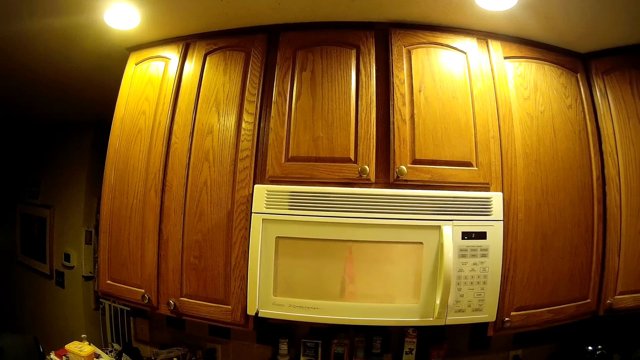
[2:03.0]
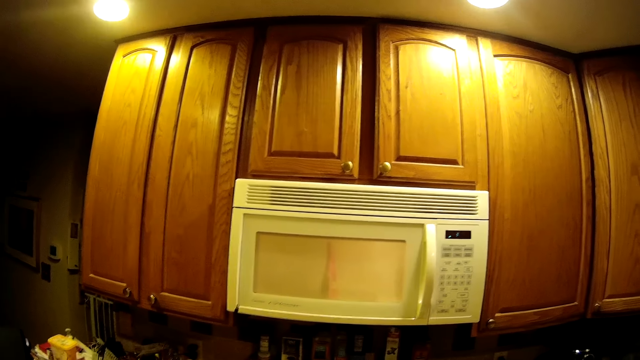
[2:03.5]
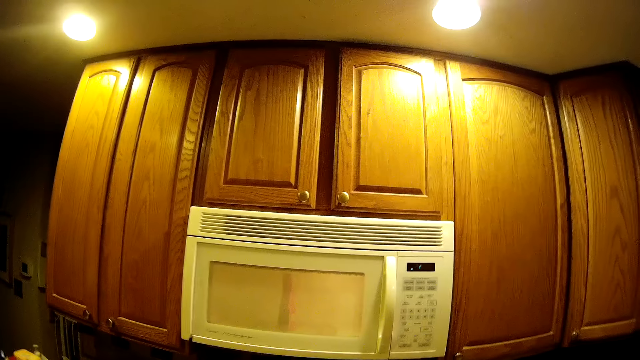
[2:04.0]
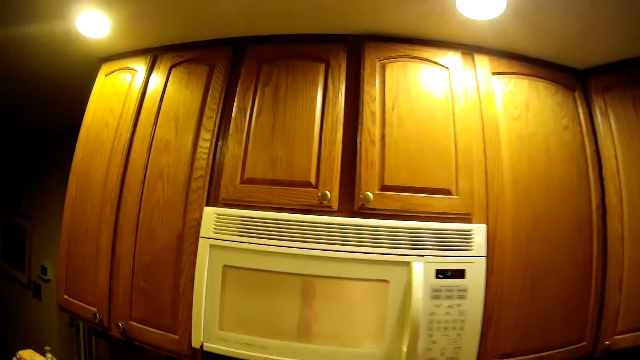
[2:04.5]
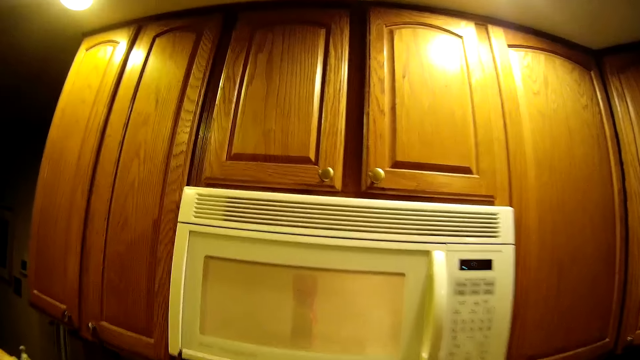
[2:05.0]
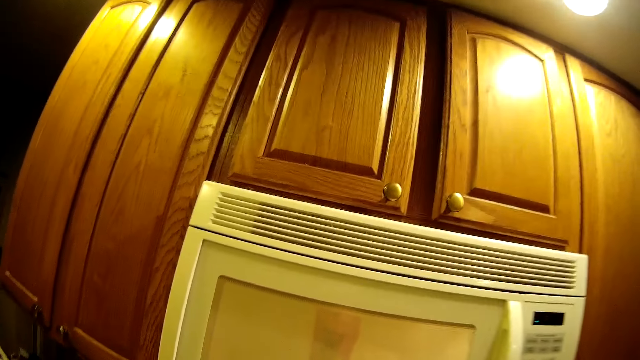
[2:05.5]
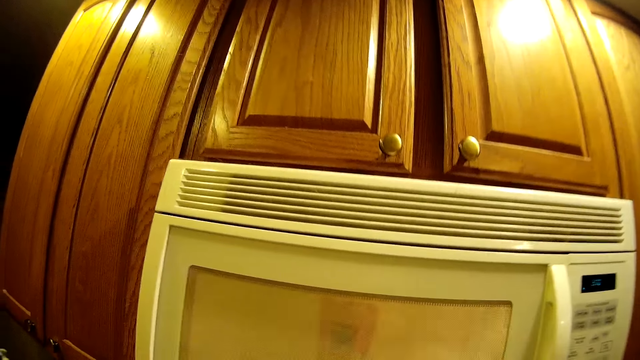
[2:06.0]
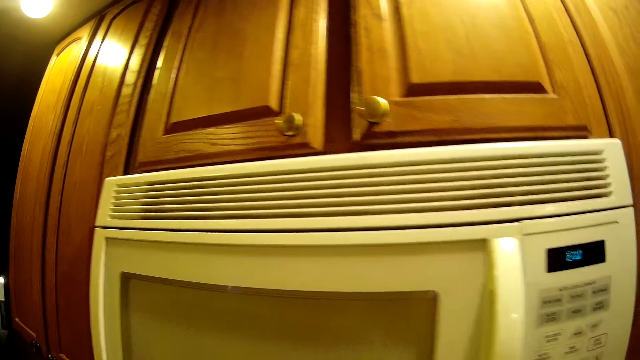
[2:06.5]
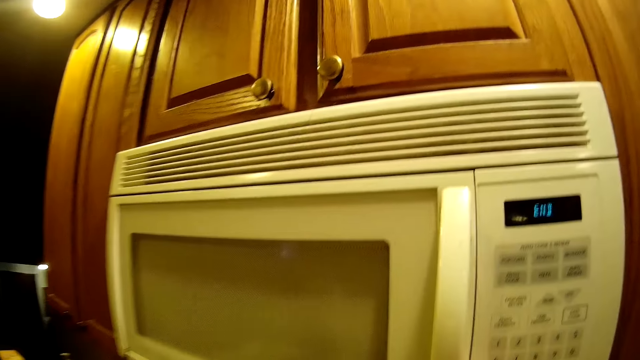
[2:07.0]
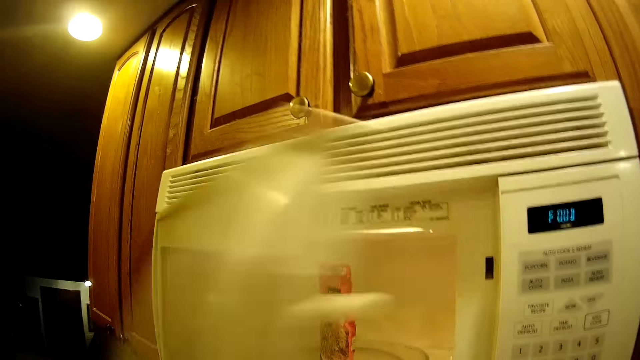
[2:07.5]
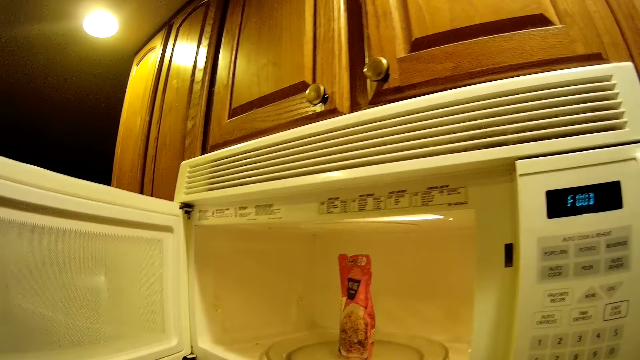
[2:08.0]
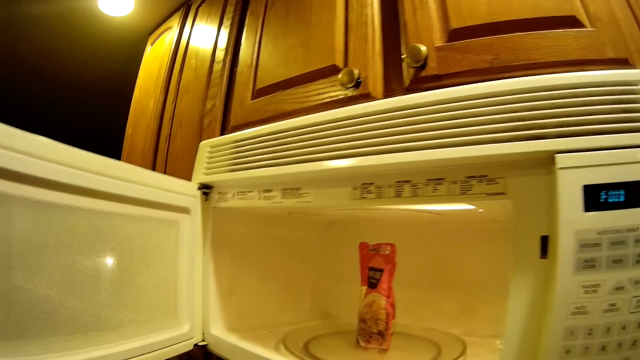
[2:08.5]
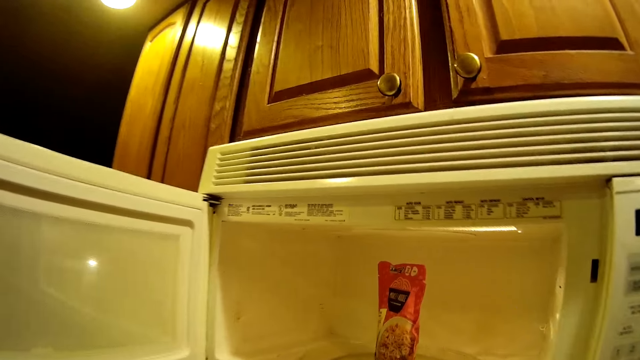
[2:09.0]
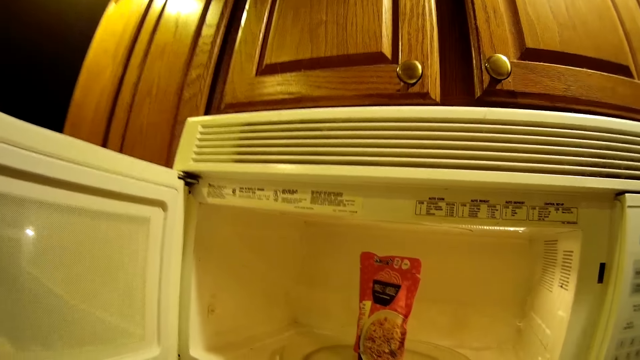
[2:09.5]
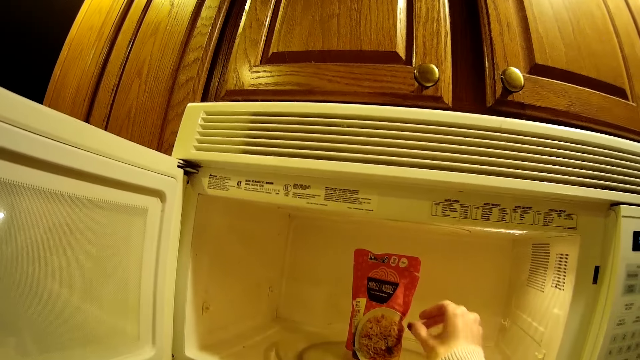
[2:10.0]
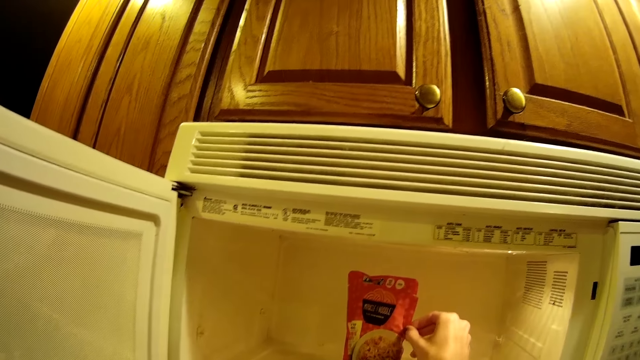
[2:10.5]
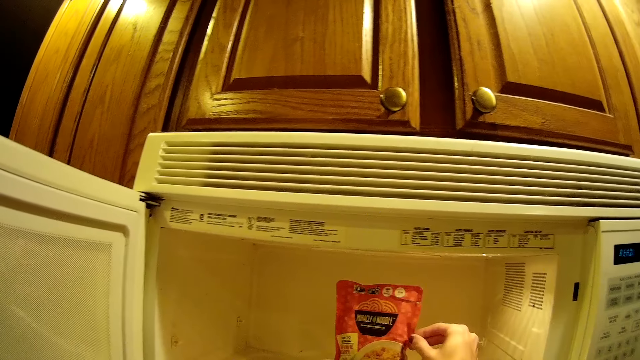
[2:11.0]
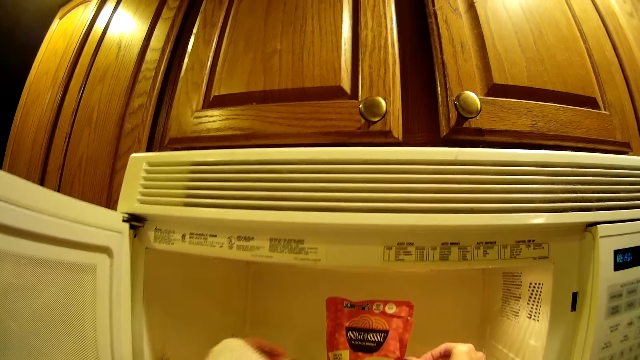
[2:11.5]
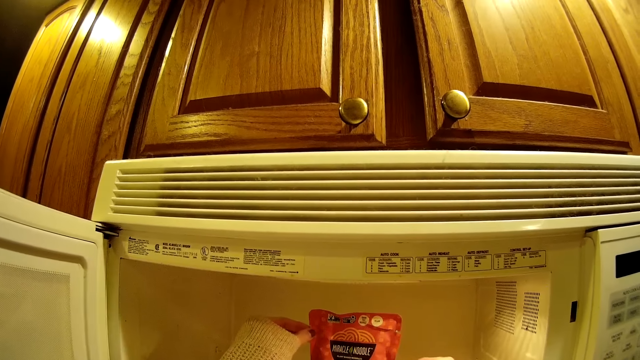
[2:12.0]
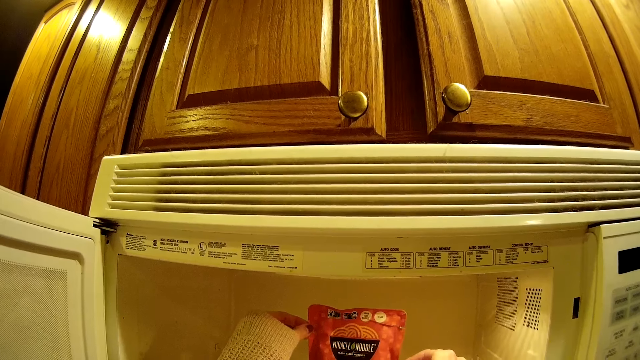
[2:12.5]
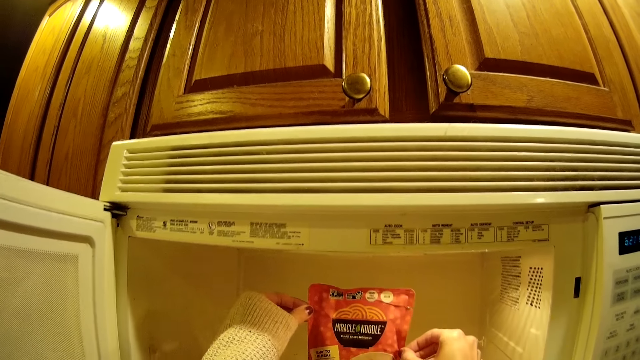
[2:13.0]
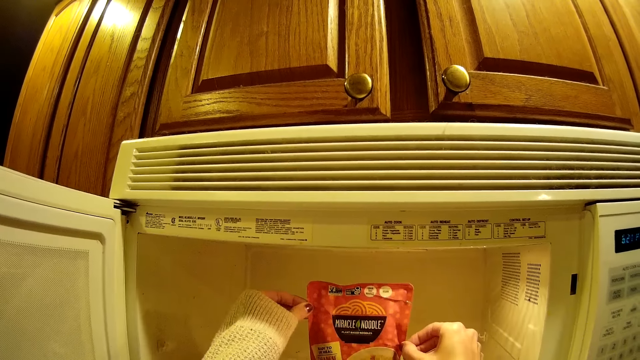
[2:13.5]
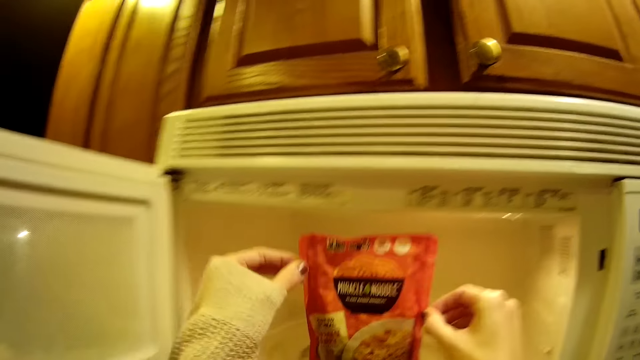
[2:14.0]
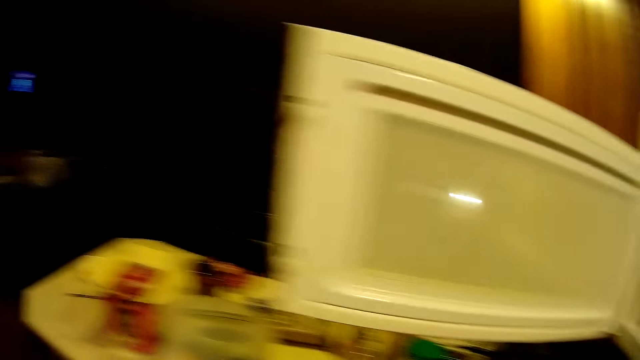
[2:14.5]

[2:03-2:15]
The camera wearer moves towards the microwave. She opens the microwave with her right hand. She moves the sachet or miracle noodle in the microwave with her right hand. She picks up the sachet from the microwave with both hands.

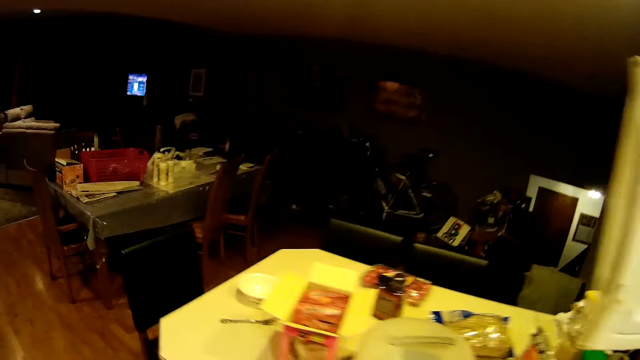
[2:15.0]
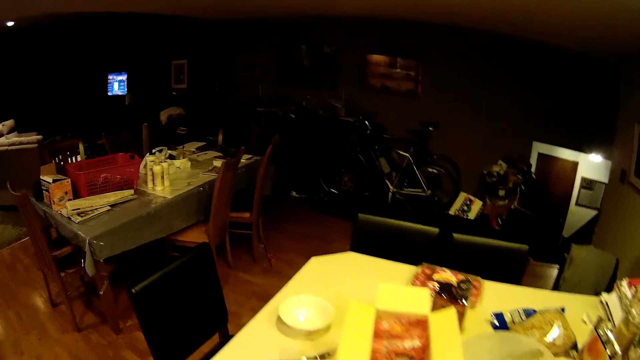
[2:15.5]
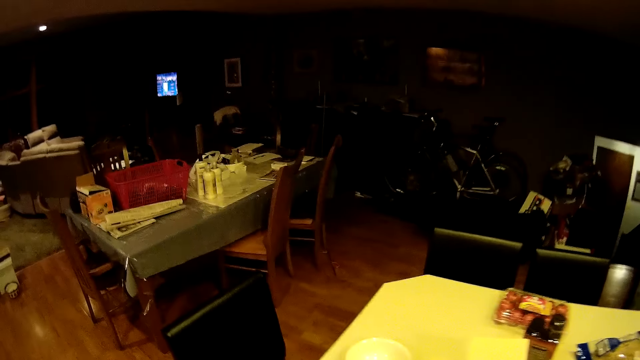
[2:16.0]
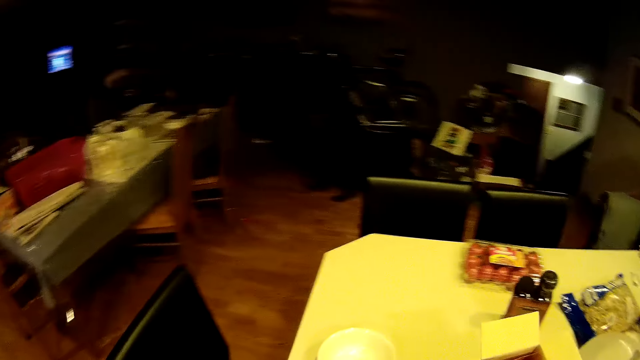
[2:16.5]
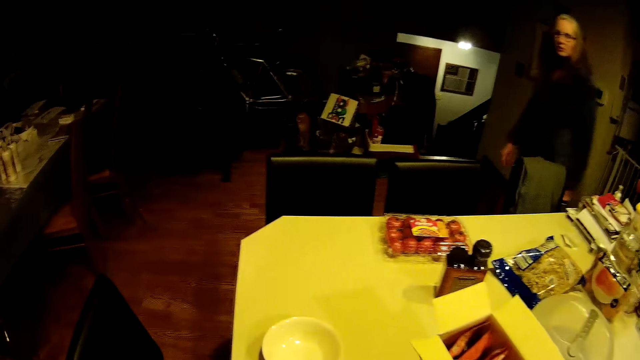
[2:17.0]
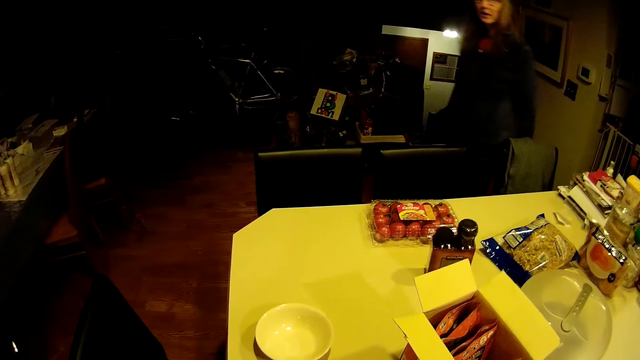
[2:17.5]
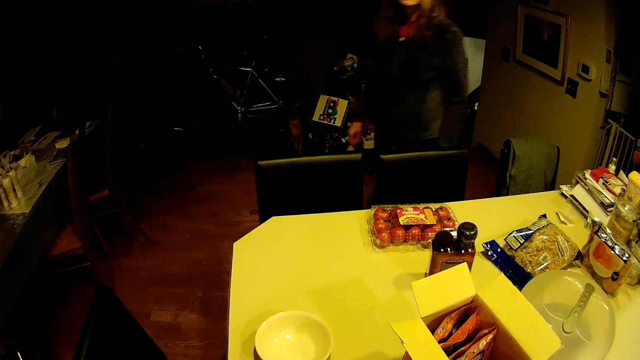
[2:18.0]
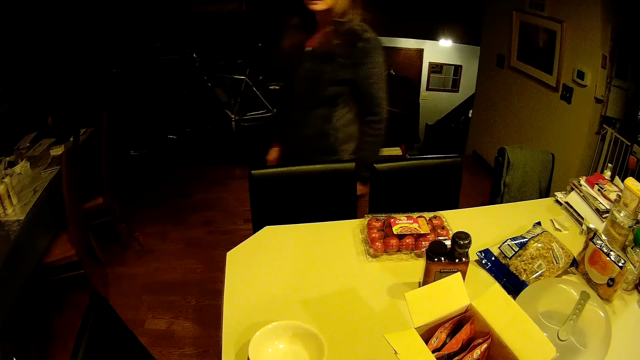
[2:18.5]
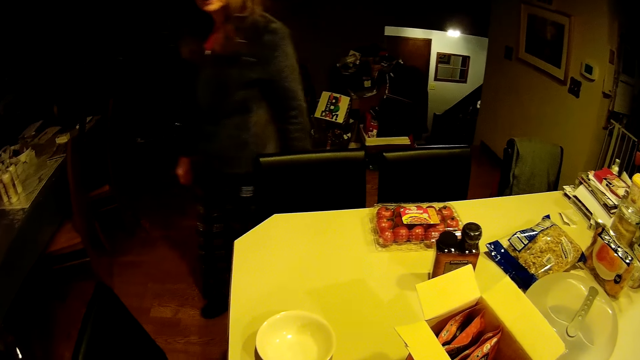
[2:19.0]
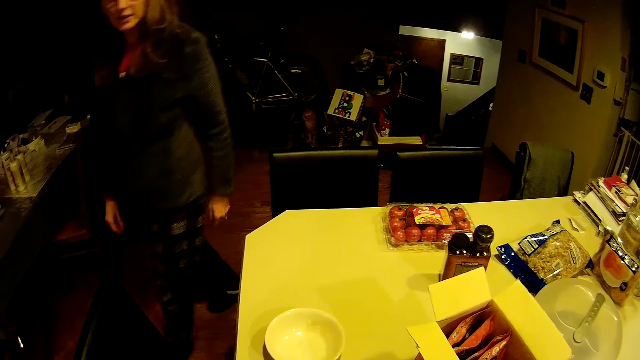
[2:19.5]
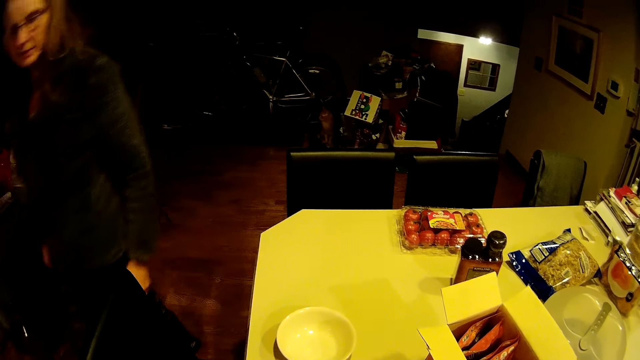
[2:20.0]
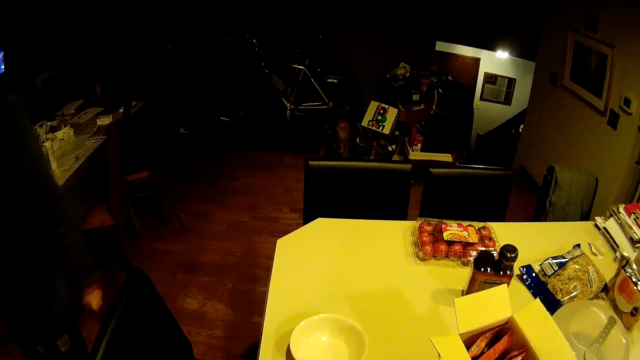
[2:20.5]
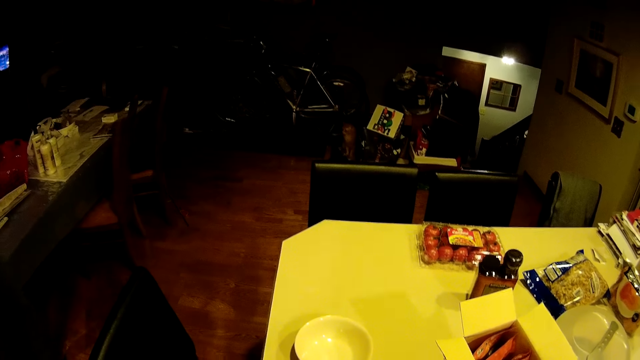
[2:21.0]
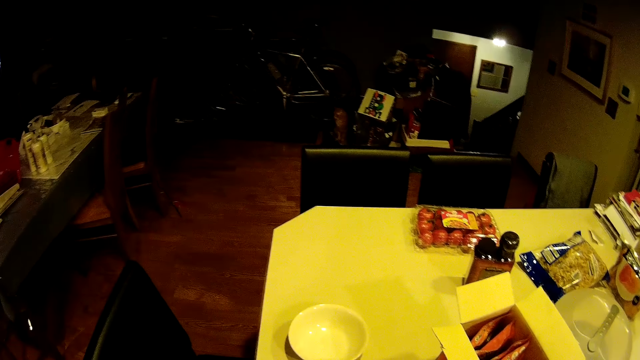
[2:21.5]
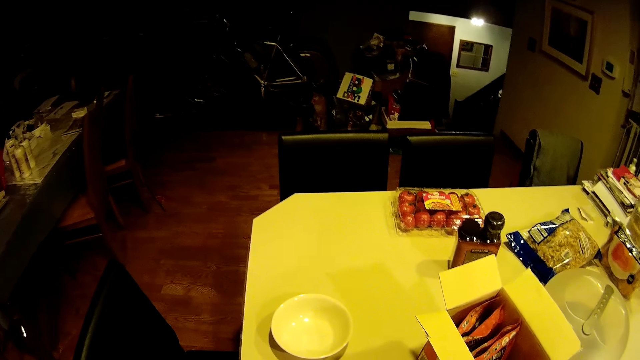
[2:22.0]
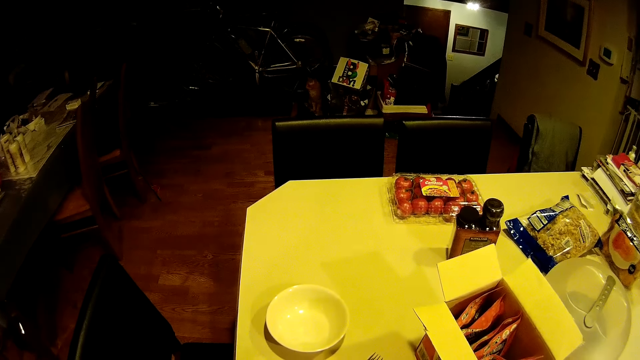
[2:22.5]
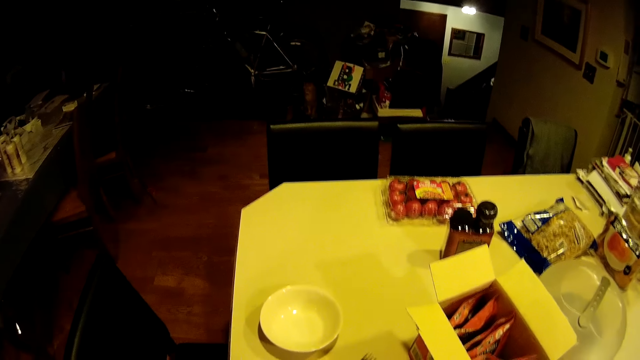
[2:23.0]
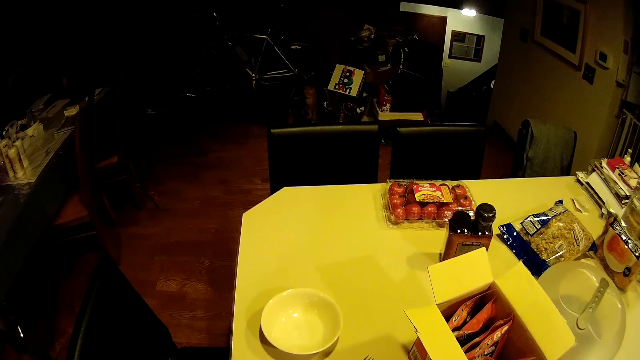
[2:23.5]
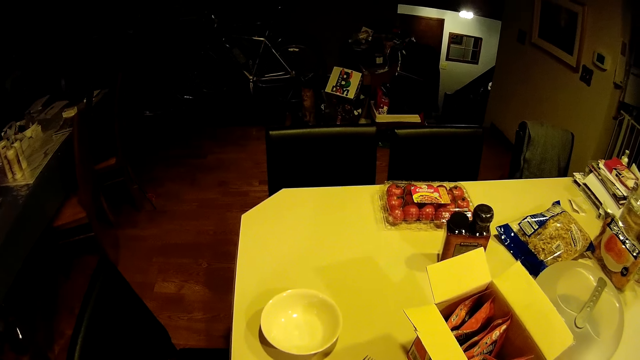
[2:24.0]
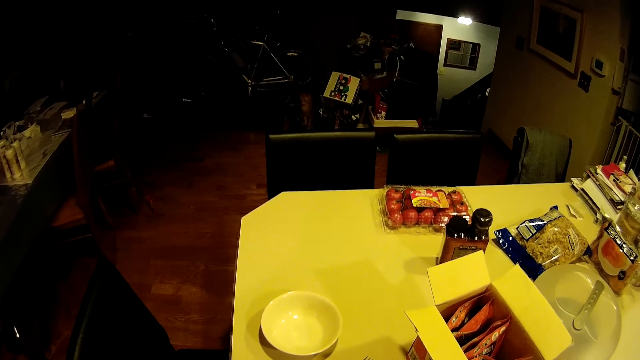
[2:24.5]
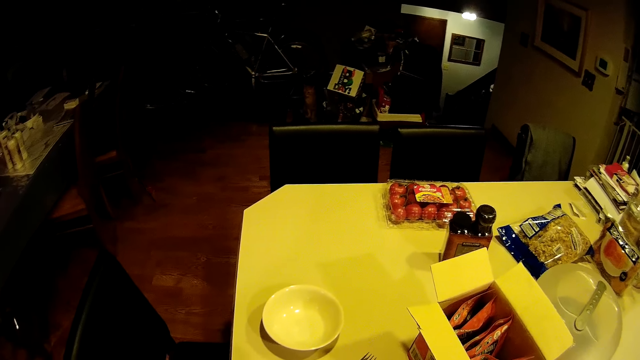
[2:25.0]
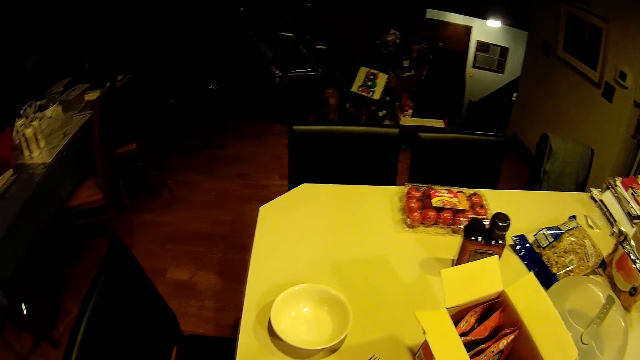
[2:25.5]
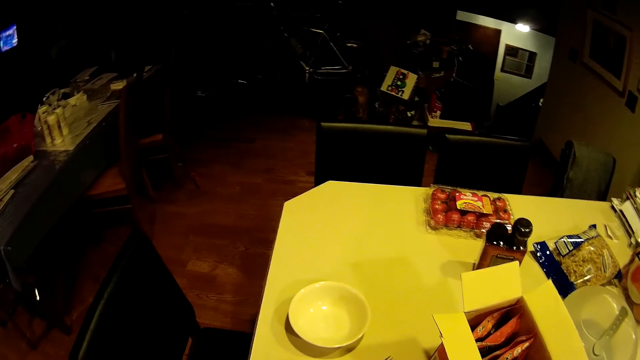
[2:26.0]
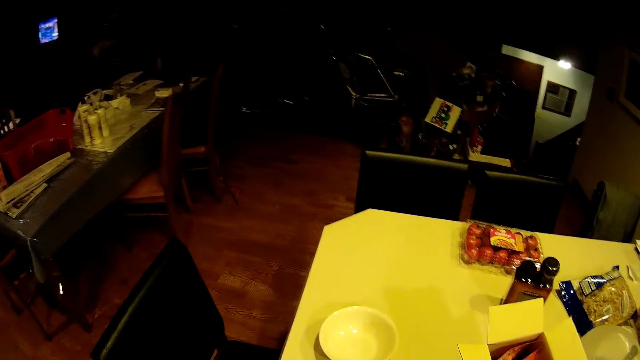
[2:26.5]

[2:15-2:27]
The camera wearer walks towards the kitchen counter. A woman walks into the kitchen.
